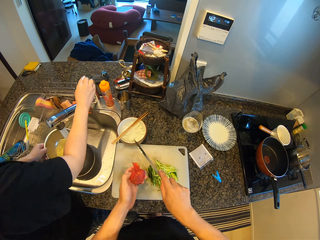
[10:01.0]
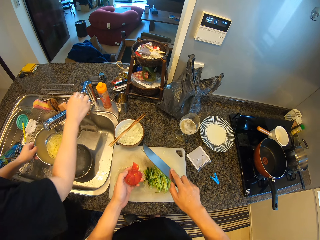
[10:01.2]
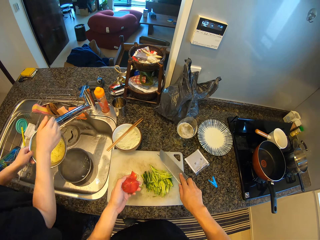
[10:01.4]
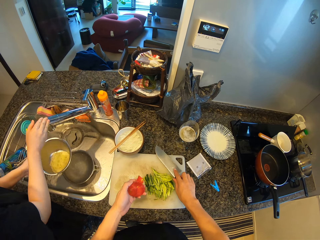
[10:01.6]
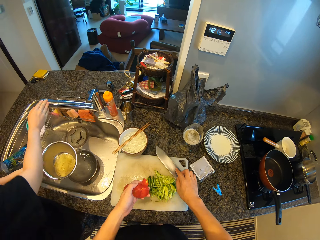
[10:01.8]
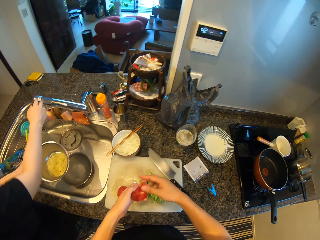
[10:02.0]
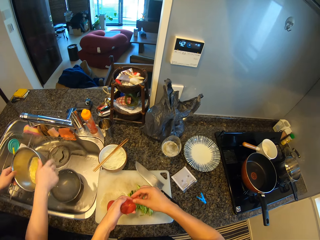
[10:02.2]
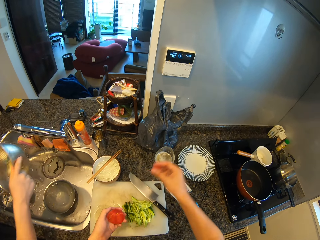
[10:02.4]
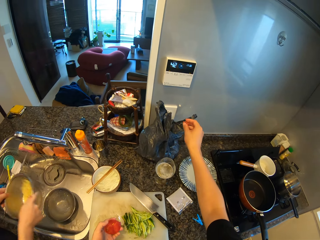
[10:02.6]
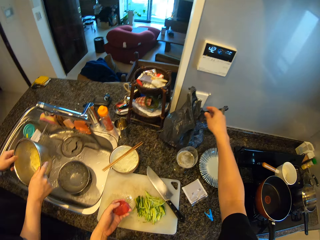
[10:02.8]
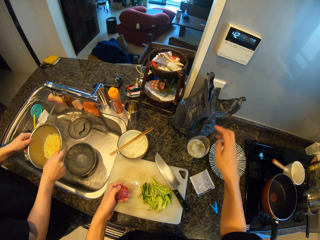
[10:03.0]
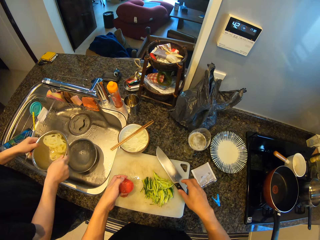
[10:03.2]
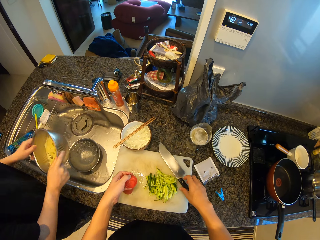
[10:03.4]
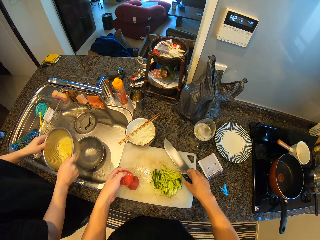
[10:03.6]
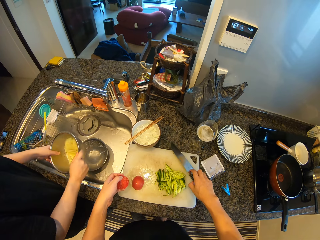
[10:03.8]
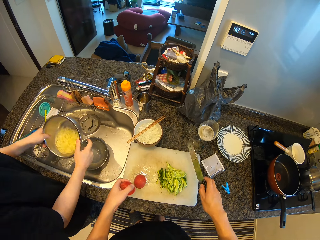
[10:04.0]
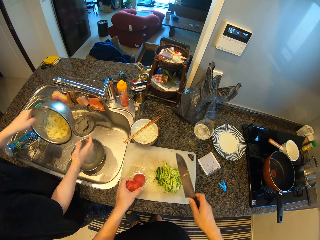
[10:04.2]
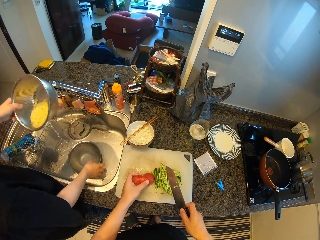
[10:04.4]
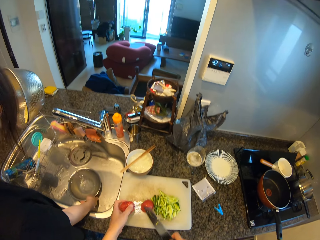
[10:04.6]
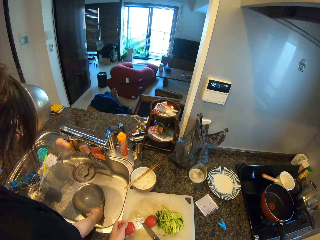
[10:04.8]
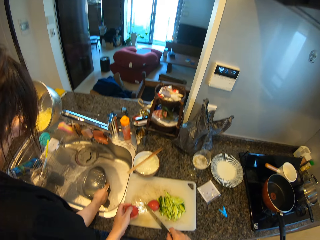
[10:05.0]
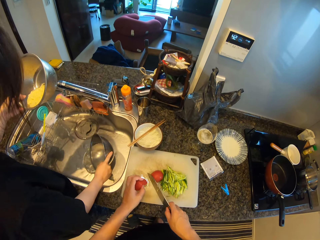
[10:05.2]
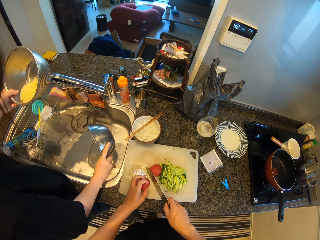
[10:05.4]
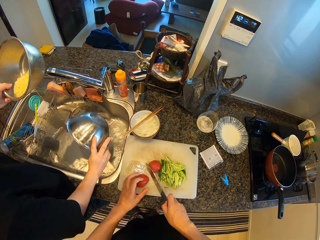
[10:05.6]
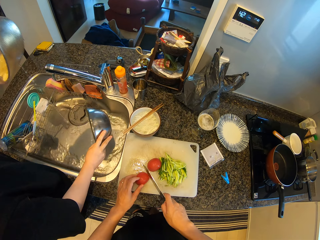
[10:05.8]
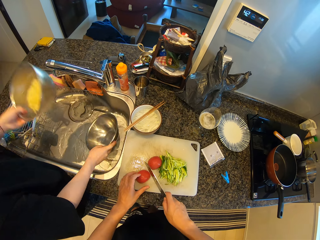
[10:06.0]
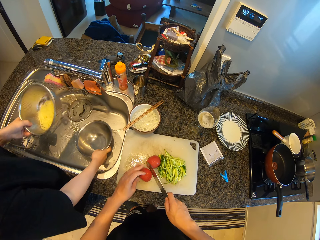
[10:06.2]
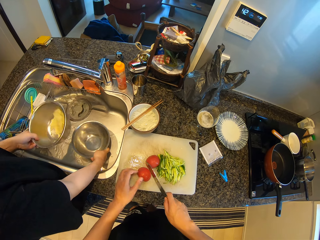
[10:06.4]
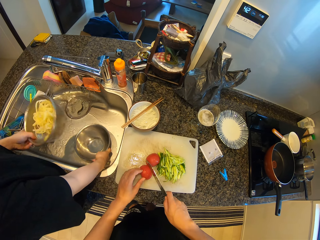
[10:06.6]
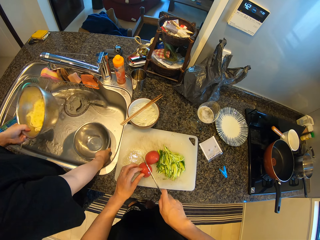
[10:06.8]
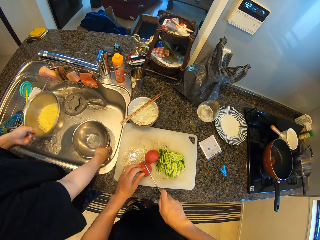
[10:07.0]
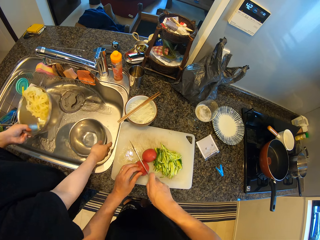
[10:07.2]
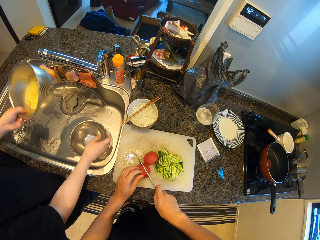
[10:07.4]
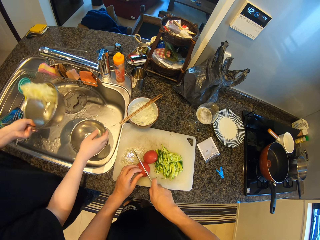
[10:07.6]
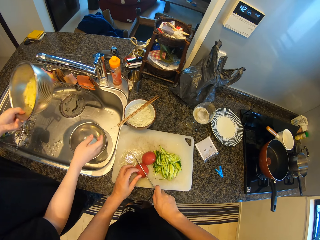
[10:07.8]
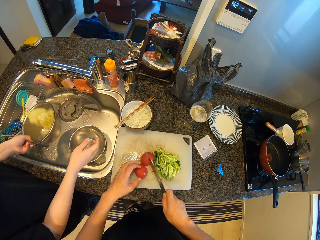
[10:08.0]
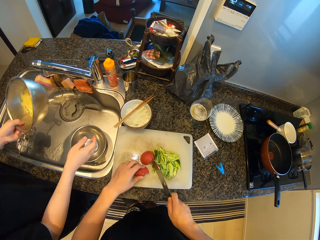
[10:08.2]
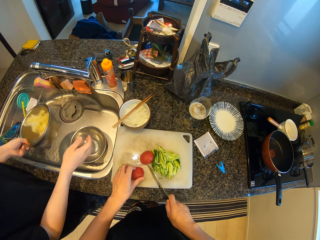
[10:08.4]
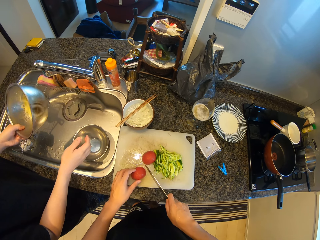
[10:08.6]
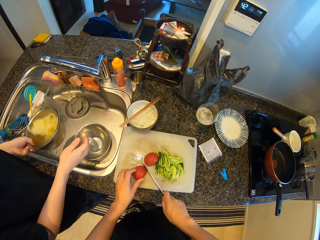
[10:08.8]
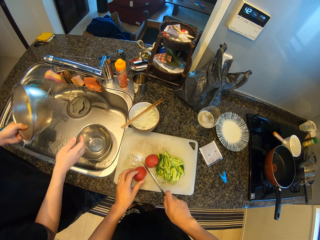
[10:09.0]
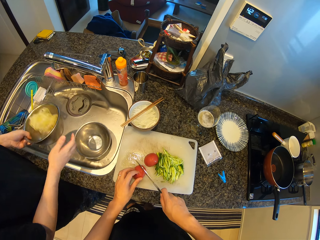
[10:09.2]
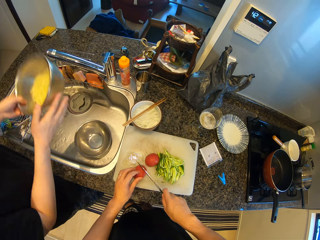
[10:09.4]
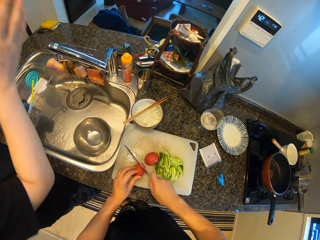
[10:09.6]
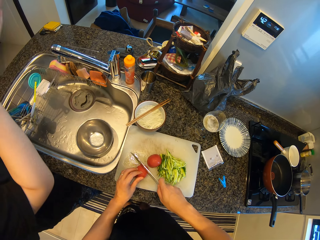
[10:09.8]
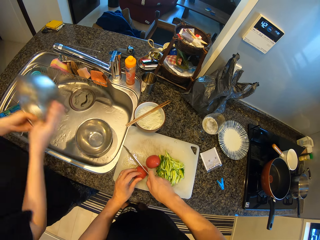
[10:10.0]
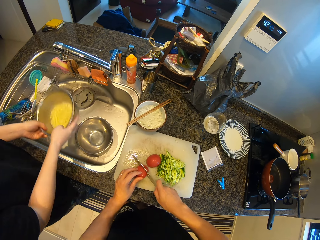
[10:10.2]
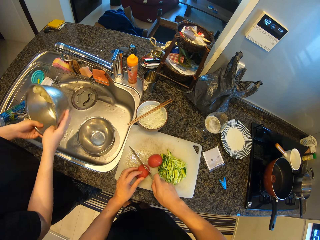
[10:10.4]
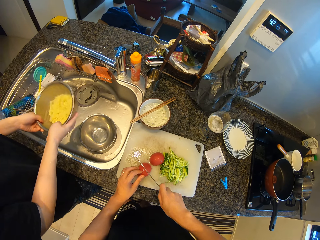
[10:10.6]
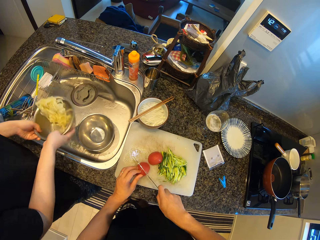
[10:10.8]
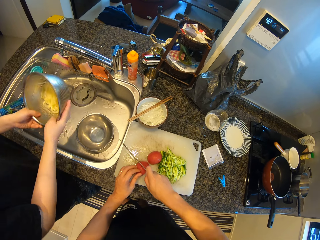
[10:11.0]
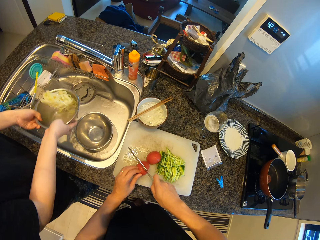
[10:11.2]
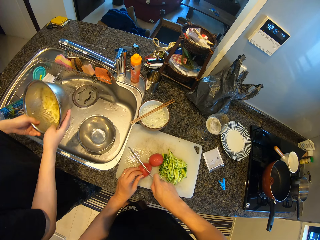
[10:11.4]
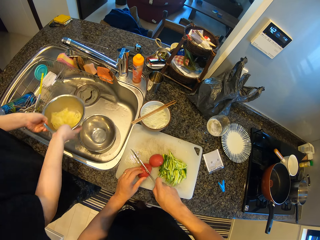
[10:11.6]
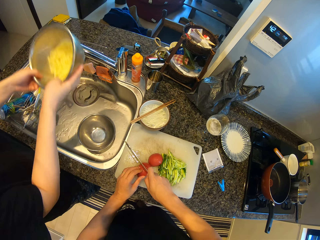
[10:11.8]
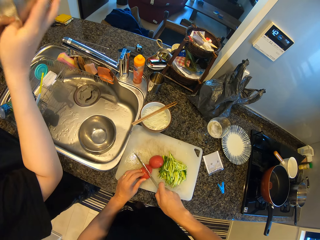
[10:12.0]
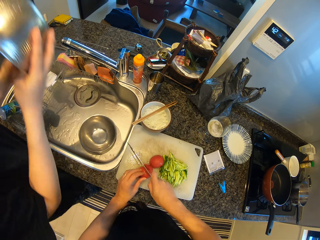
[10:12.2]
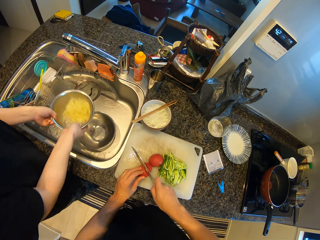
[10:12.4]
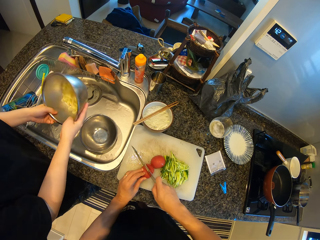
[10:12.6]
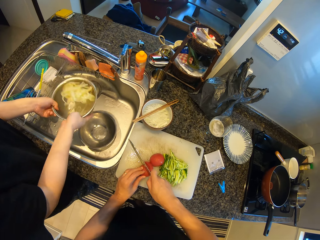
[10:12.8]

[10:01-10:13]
A lady closes a tap with a hand. The camera wearer puts down a knife on a chopping board. They put the tomato stalk in the trash bag. The lady shakes water from a bowl and drains the spaghetti. The camera wearer picks up the knife from the chopping board. The lady picks up a bowl from a sink. The camera wearer puts down a piece of tomato on the chopping board. The lady puts down the bowl in the sink. The camera wearer cuts a piece of tomato with the knife on the chopping board. The lady shakes spaghetti on the bowl.

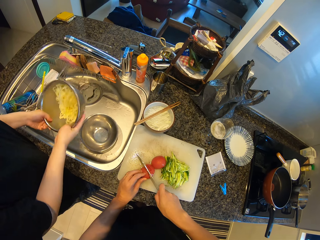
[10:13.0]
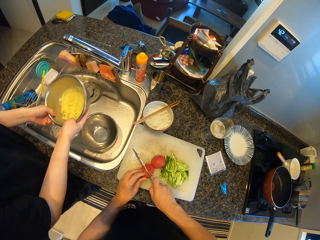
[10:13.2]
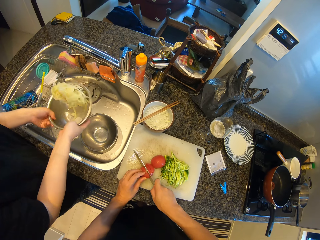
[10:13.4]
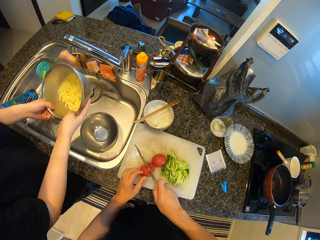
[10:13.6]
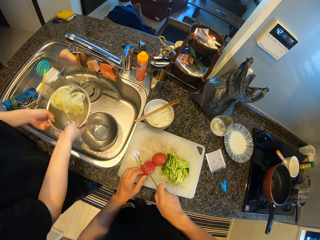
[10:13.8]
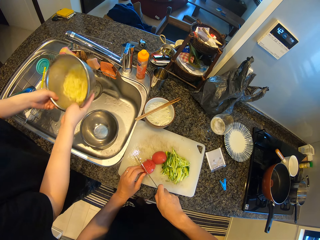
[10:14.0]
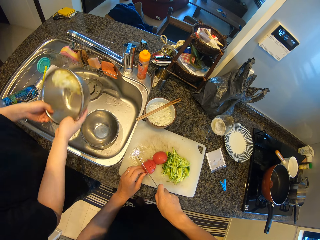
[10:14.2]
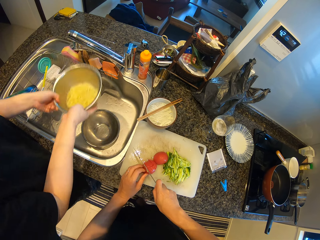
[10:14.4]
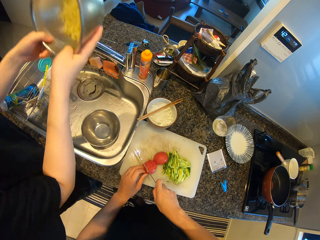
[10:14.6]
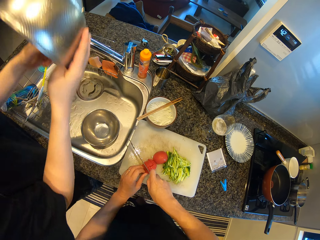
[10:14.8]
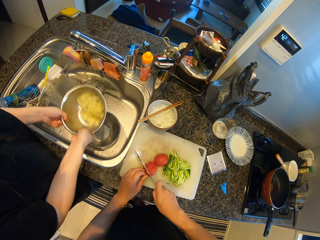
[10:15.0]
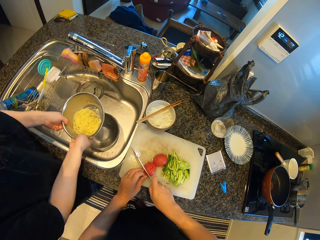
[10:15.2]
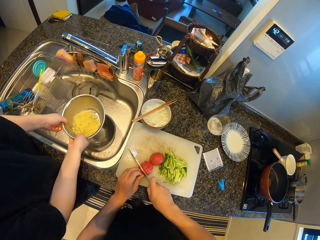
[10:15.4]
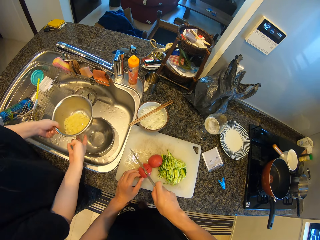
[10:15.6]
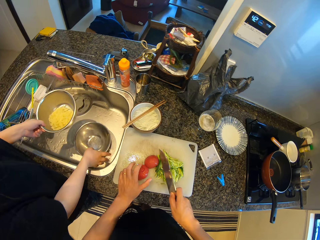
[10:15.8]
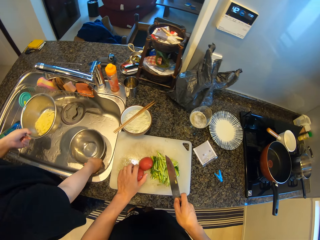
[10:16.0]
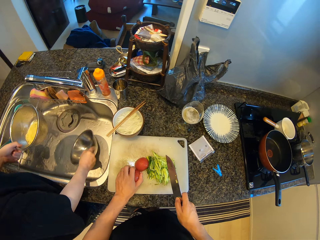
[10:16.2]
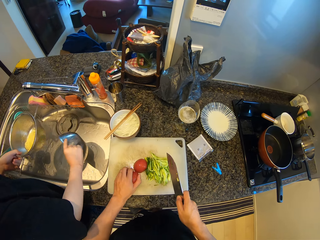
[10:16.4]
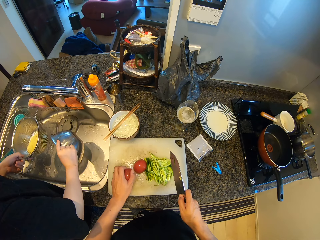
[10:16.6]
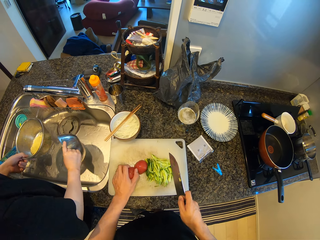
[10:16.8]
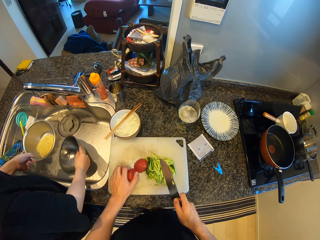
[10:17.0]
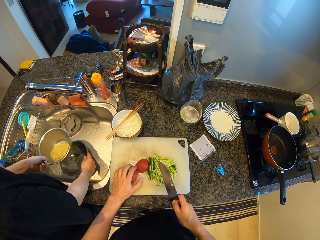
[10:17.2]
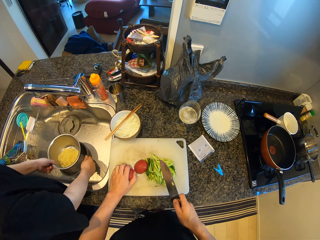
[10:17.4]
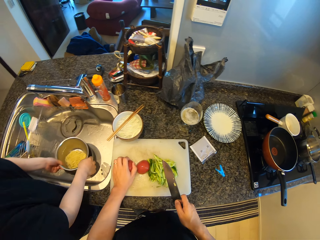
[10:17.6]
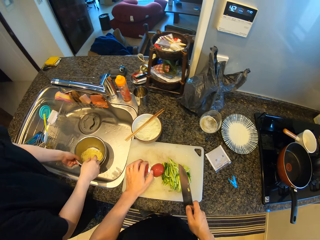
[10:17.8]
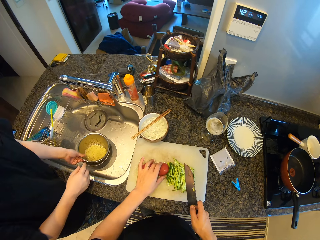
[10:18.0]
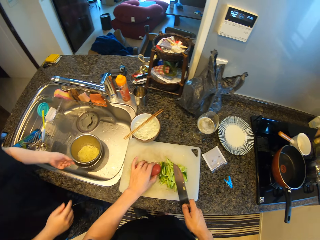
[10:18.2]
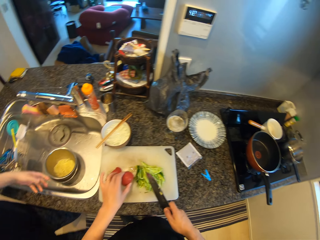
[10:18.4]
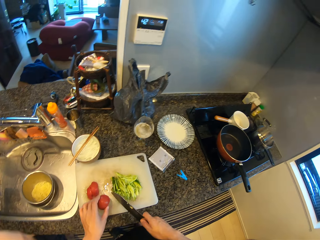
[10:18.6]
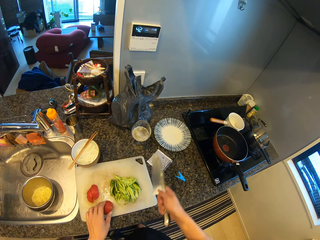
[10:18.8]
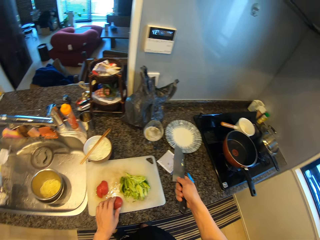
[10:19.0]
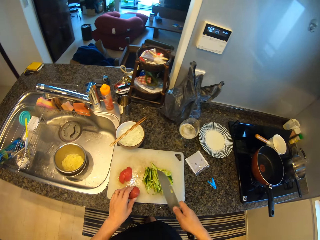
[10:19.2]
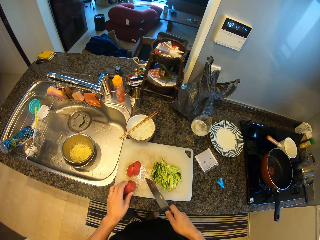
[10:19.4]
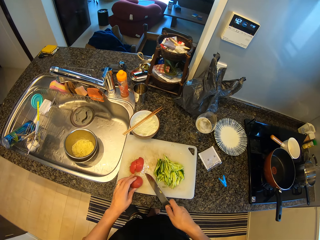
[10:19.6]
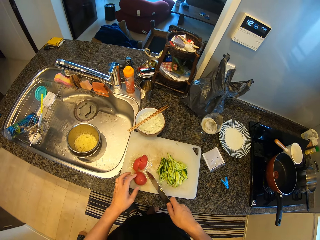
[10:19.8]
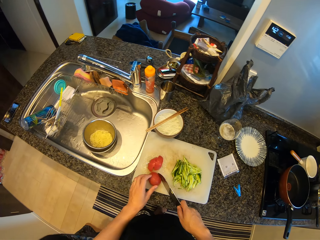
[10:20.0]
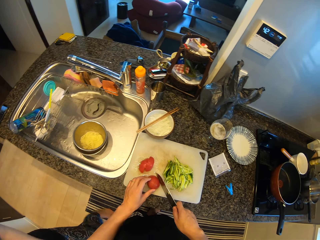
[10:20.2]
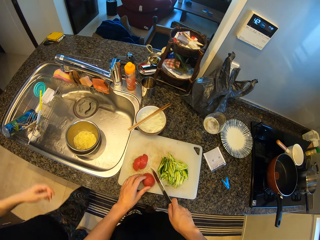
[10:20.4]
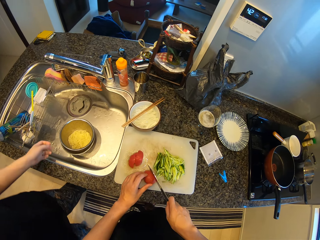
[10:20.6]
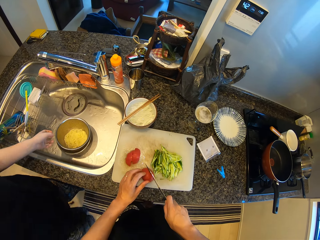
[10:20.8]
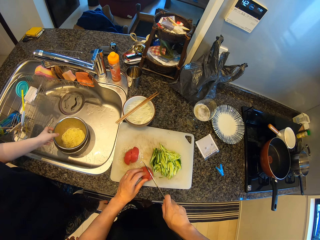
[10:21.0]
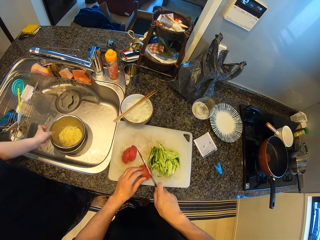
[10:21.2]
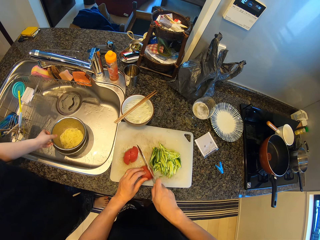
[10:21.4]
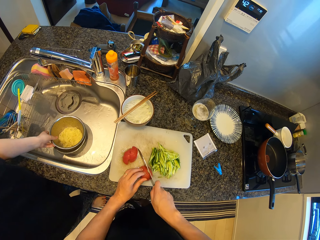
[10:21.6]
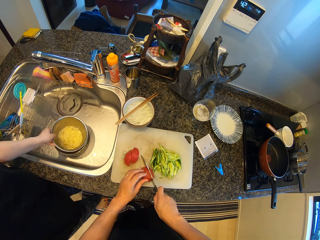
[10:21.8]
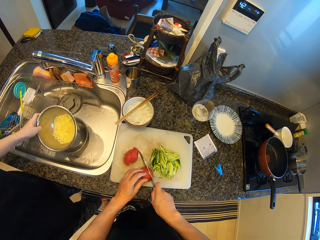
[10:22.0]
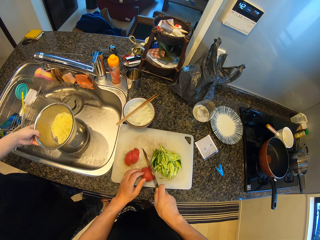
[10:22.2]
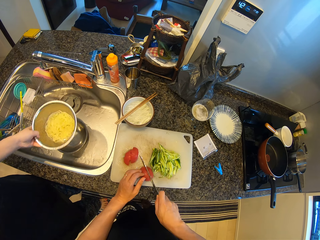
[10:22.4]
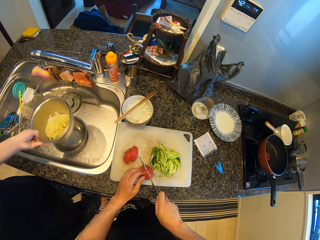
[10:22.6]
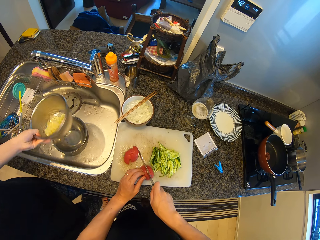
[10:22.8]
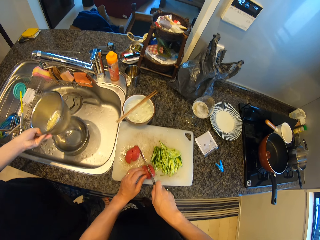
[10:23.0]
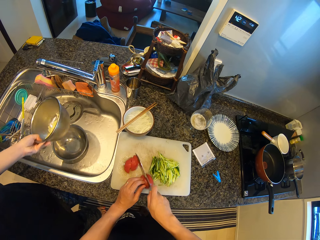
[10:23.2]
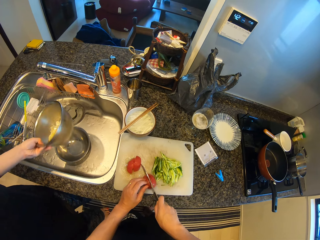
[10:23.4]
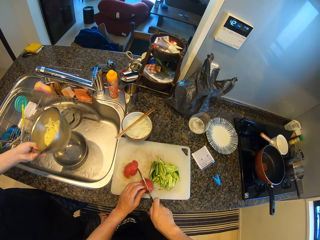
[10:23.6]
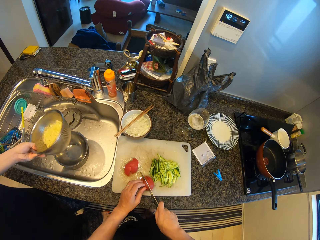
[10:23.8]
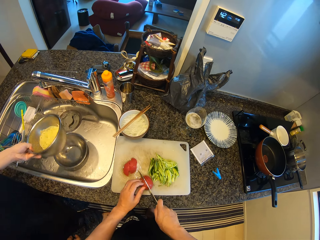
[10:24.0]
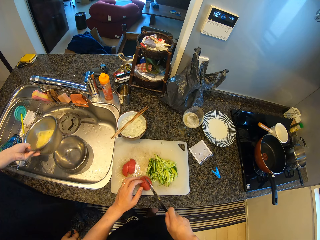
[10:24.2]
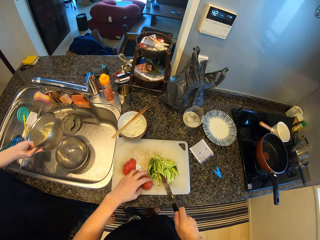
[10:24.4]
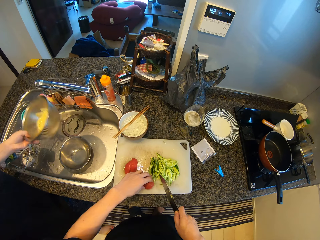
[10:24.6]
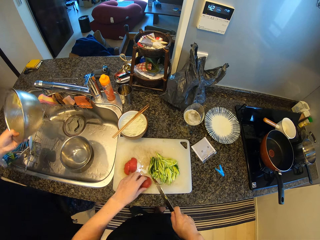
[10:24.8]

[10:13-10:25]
A lady picks up a bowl from a sink and puts down the bowl in the sink. The camera wearer moves pieces of tomato on a chopping board. The lady walks around a room. The camera wearer adjusts a piece of tomato on the chopping board and cuts a piece of tomato with a knife on the chopping board. The lady picks up the bowl from the sink and shakes the bowl with a hand.
